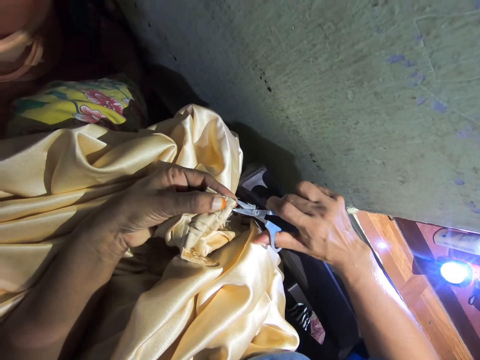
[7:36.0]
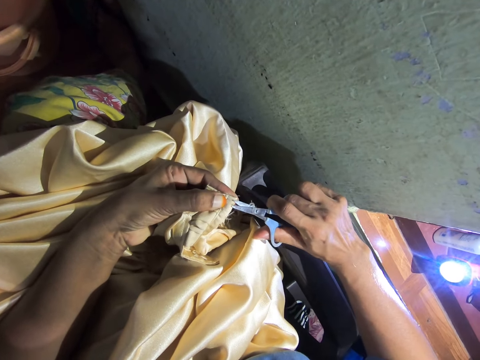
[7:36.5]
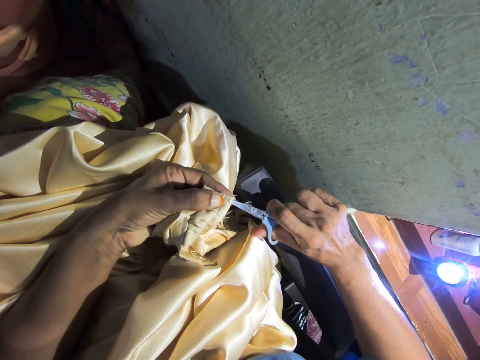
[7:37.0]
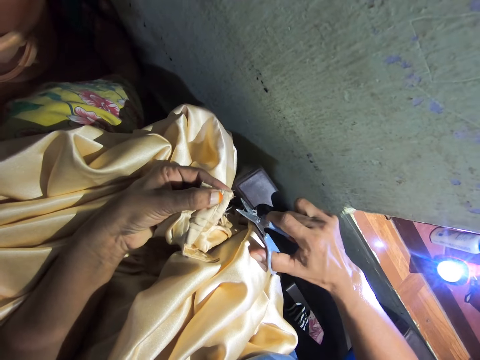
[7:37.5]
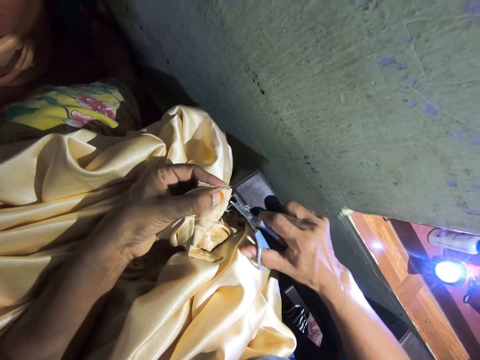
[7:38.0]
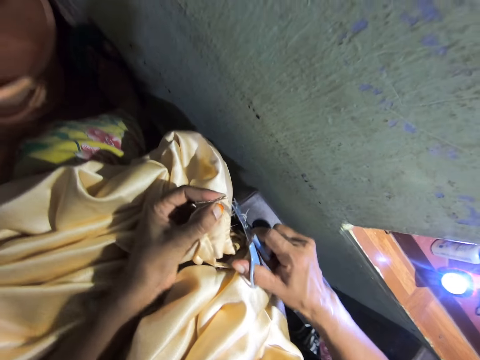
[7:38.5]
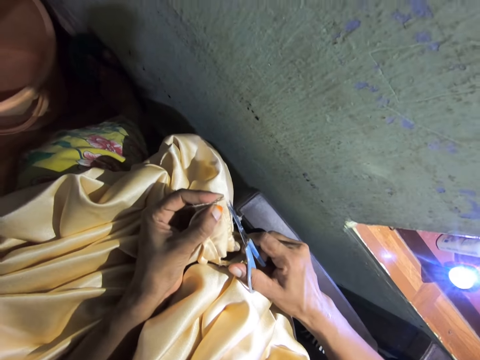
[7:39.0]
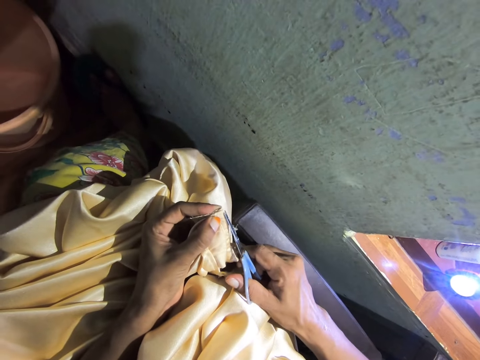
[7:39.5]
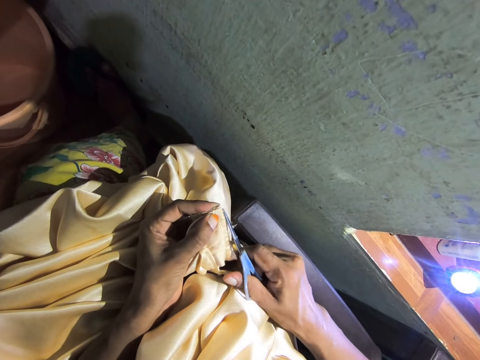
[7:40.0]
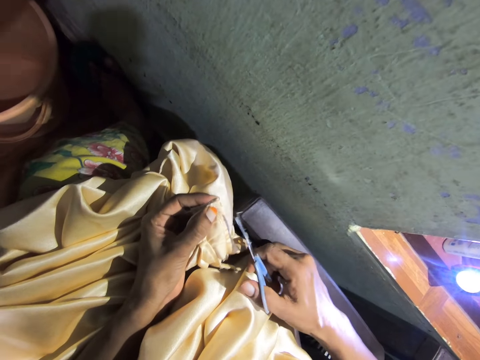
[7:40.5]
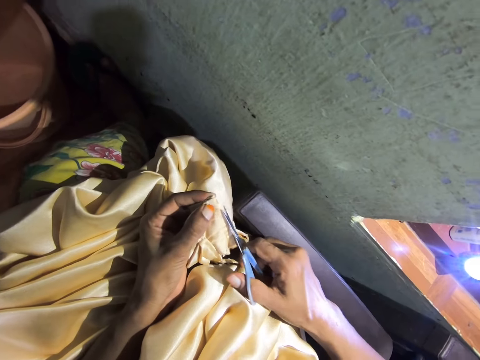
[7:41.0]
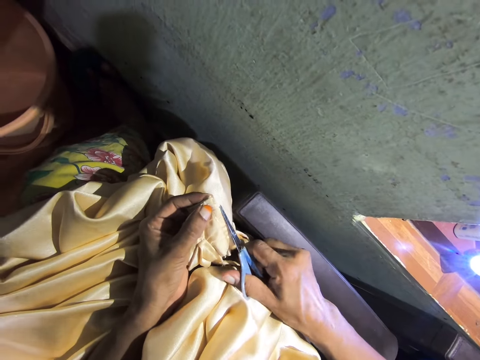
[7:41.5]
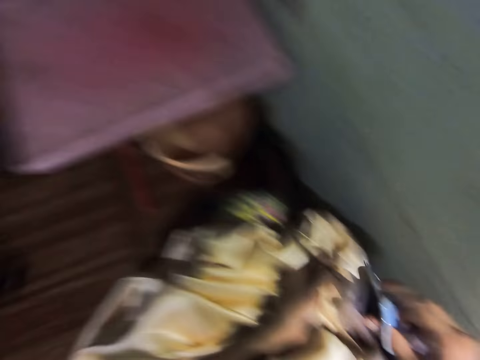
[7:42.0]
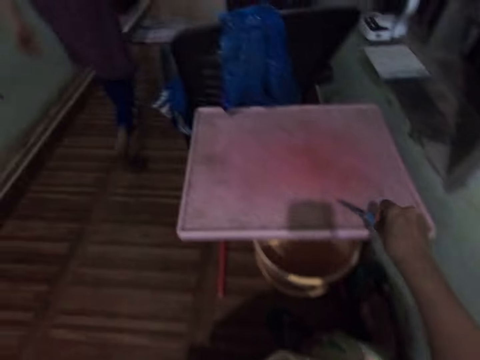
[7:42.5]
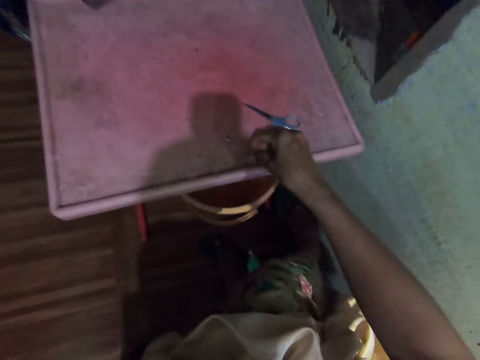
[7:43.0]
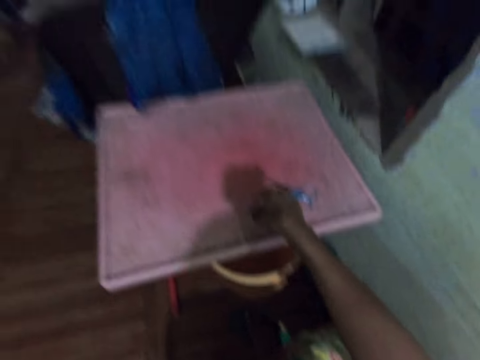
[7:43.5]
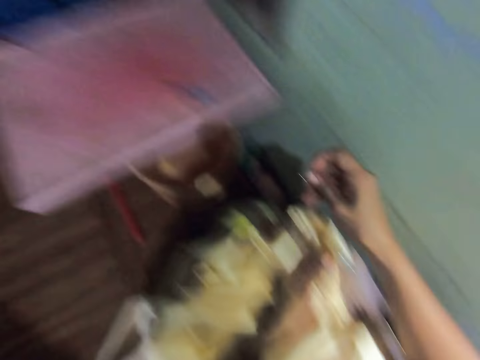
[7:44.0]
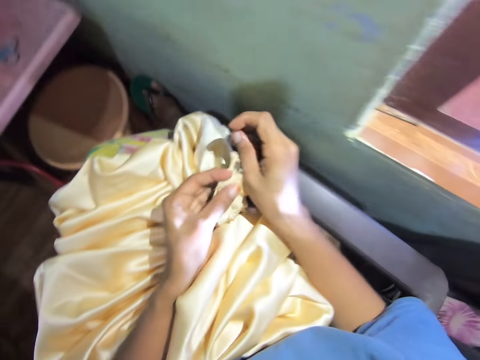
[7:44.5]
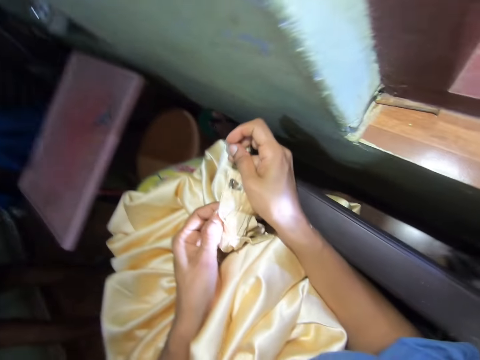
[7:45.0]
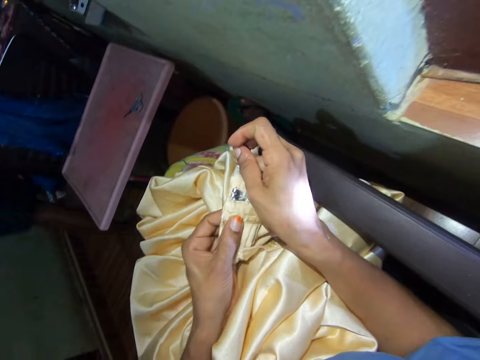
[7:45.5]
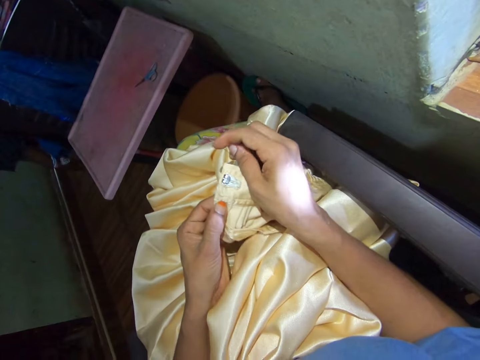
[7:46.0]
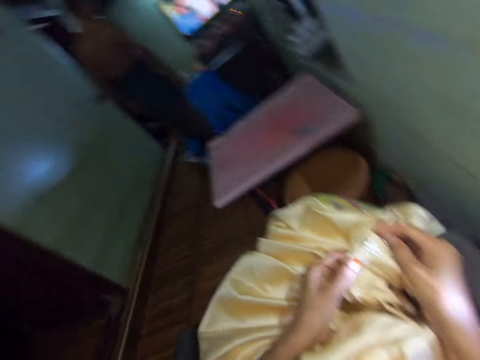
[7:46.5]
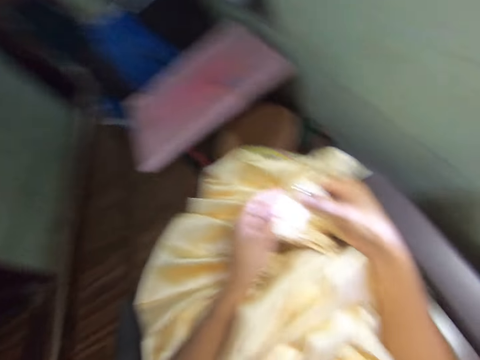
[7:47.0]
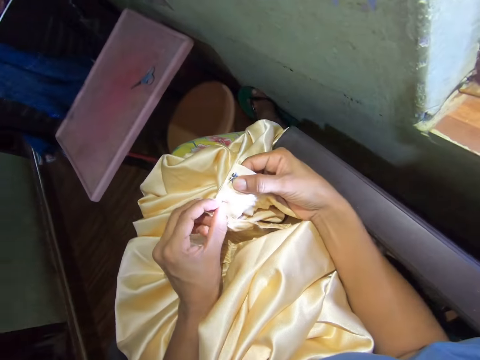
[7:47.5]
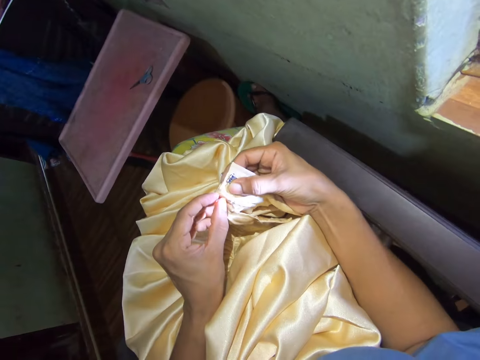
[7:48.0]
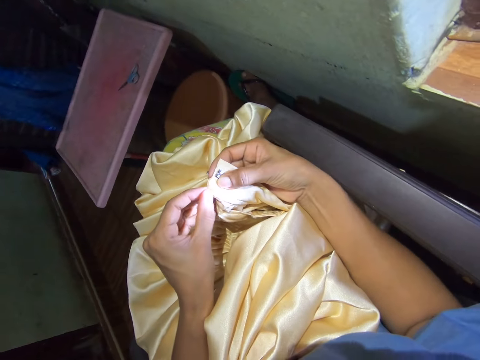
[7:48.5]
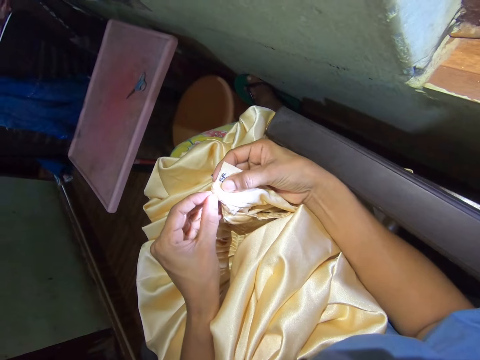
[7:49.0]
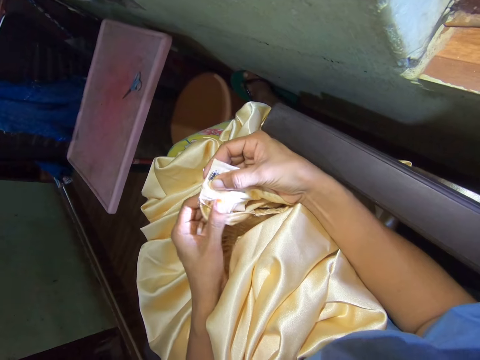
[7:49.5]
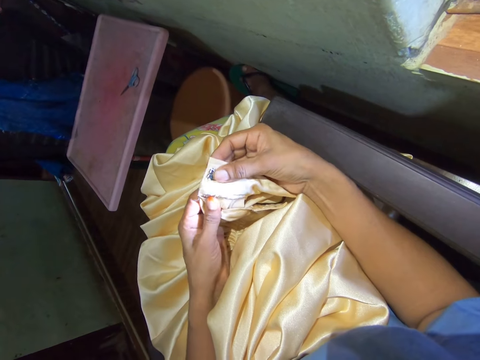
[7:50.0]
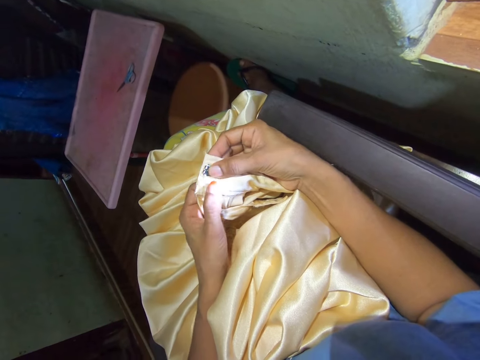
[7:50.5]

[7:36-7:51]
The camera wearer puts the scissors on the table. They pick the safety pin from the table. They look around.

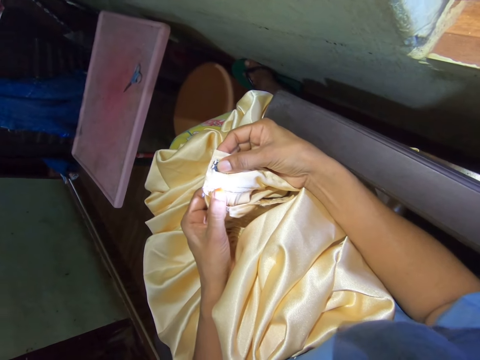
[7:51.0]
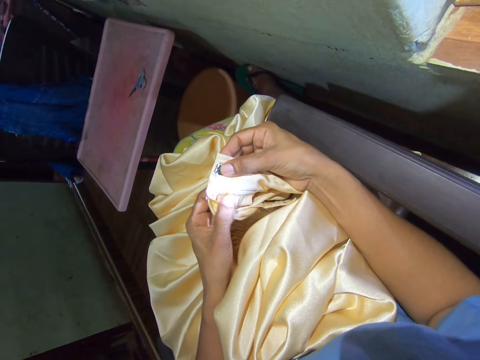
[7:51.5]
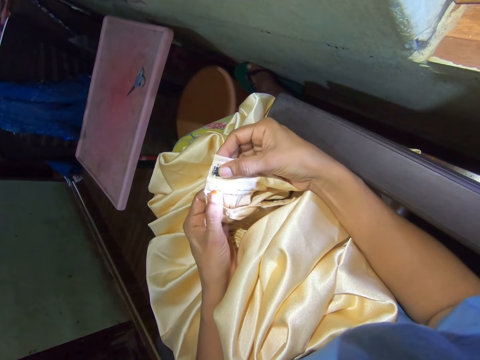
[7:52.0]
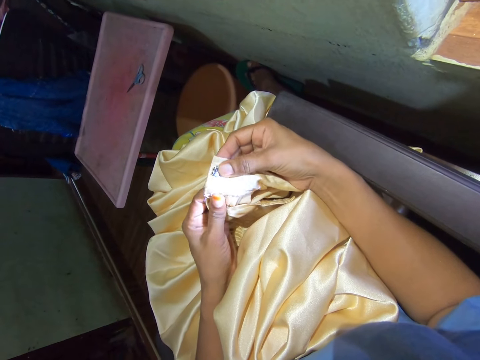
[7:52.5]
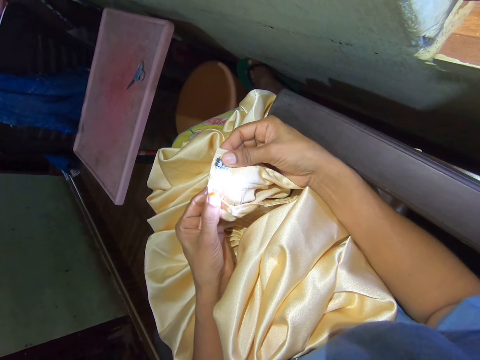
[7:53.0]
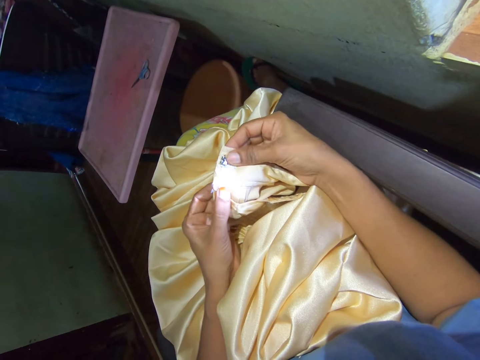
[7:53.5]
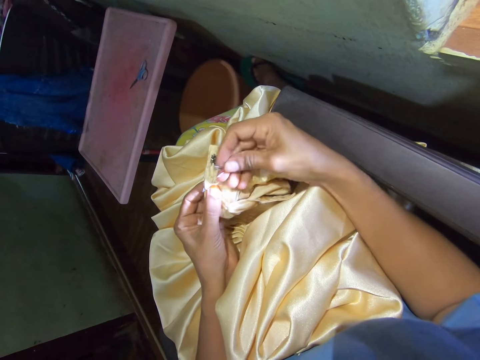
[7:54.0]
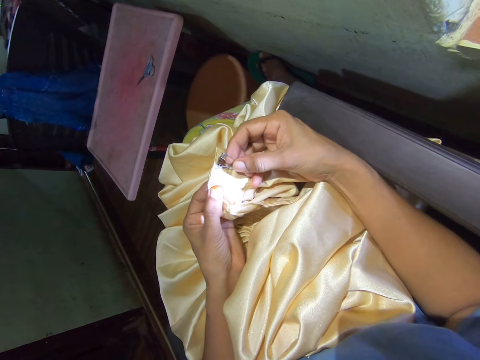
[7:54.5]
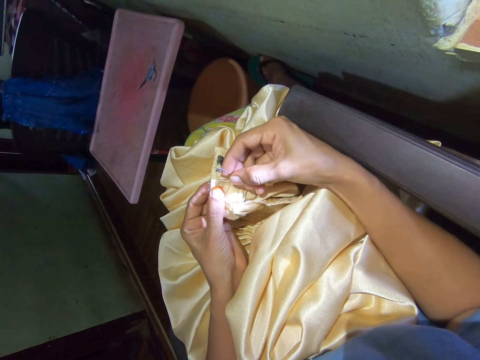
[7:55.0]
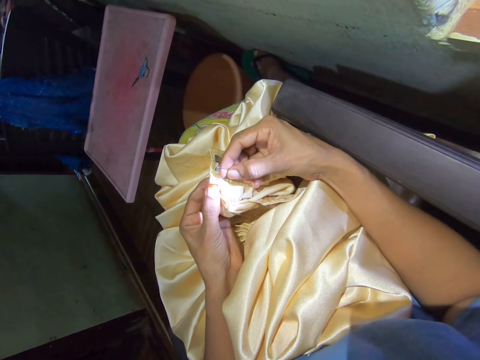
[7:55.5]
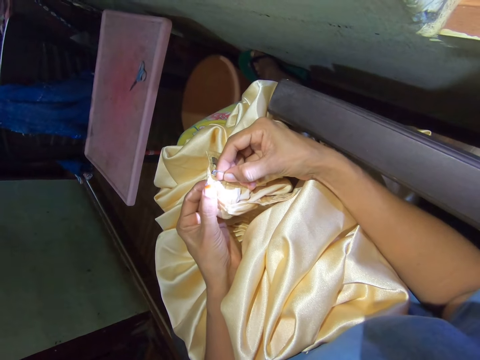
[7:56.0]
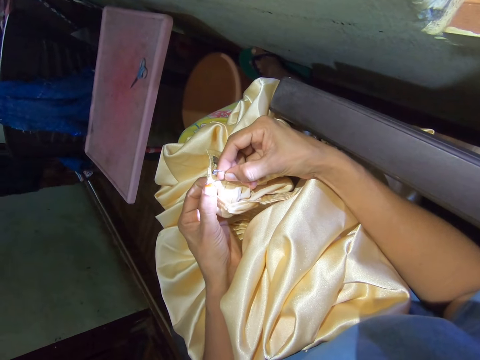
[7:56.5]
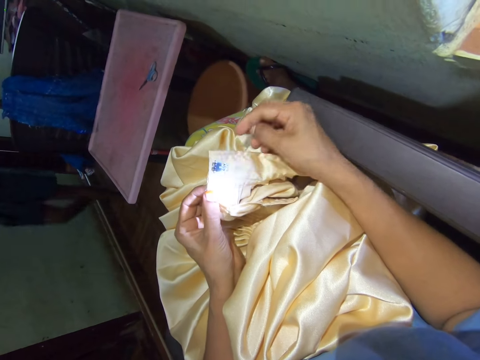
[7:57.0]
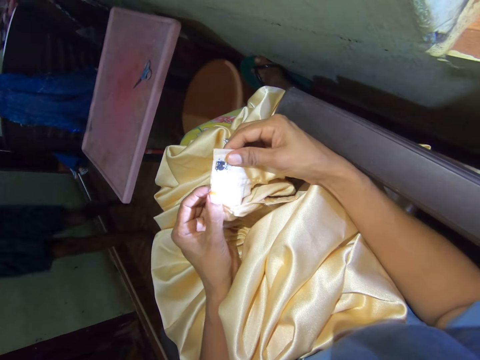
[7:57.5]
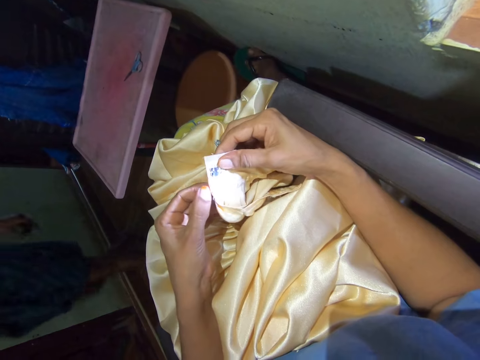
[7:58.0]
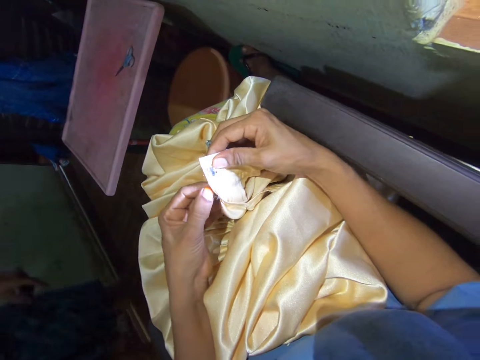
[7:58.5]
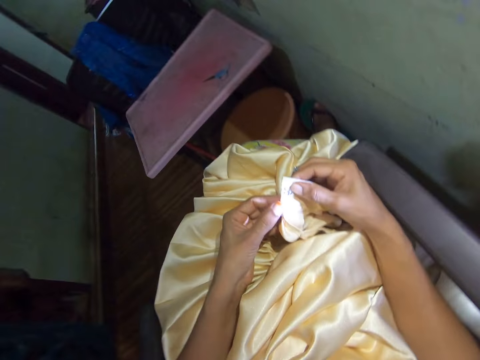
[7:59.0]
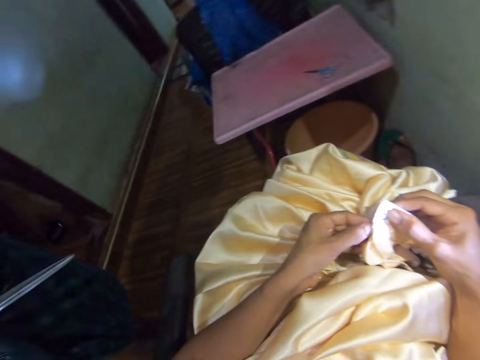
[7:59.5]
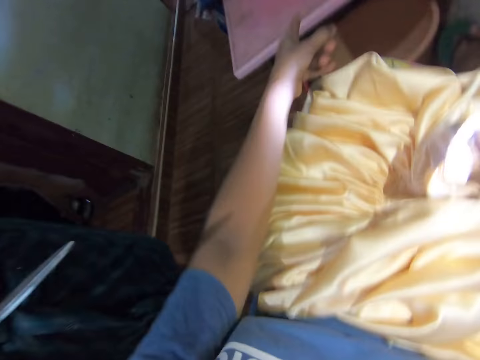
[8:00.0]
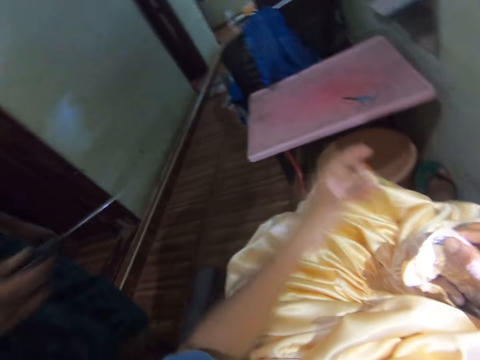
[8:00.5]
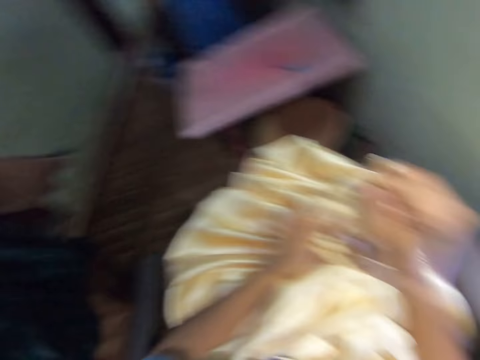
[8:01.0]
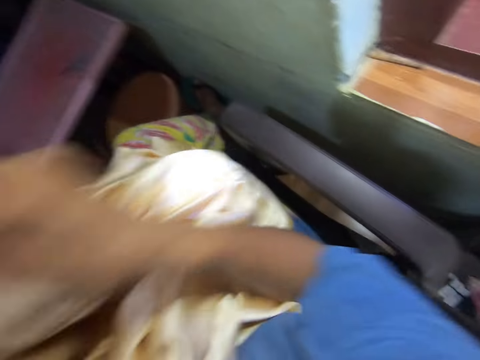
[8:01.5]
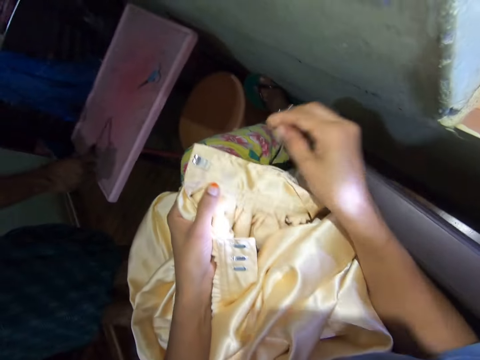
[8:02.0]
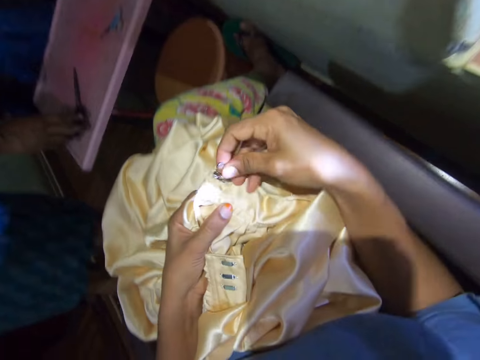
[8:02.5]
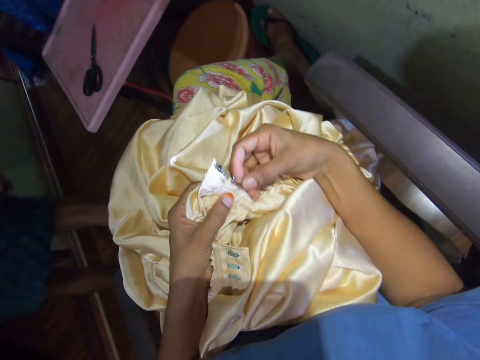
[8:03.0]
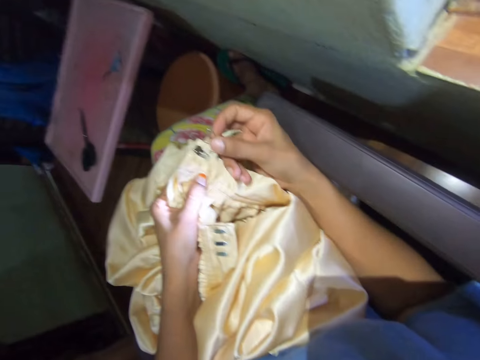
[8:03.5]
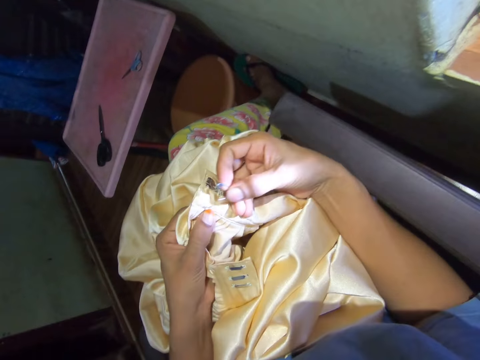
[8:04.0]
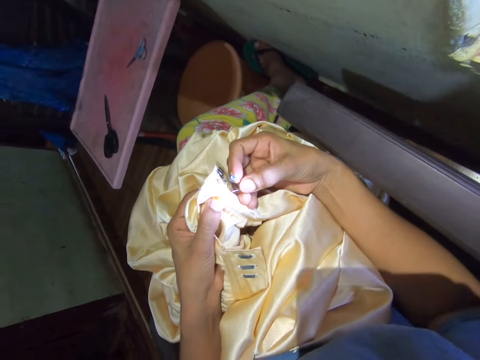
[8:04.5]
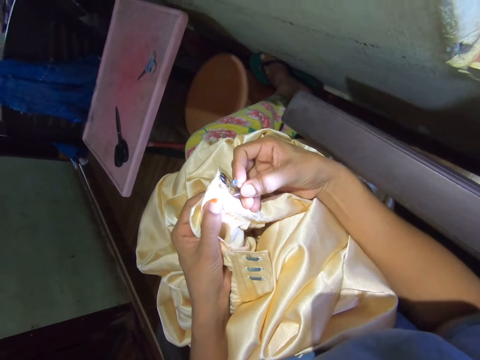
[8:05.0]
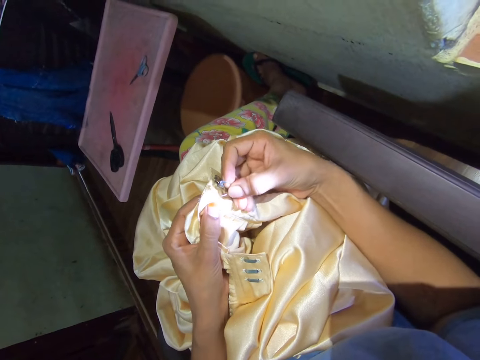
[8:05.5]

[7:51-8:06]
The camera wearer puts the safety pin on the cloth. They rip strings from the waist band with the safety pin. They pull open the cloth with fingers, point at the table, lift the cloth and put the safety pin on the cloth. A person places the scissors on the table.
